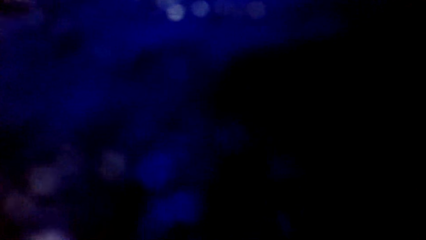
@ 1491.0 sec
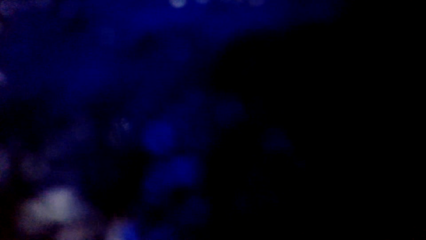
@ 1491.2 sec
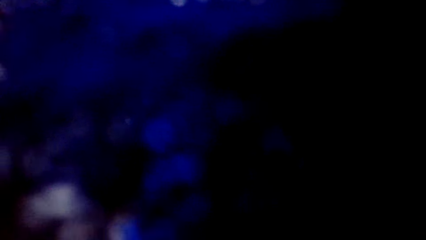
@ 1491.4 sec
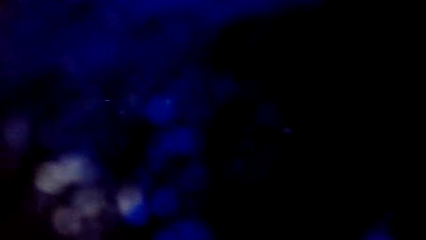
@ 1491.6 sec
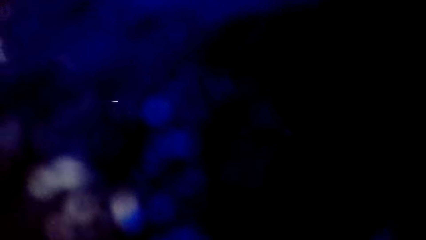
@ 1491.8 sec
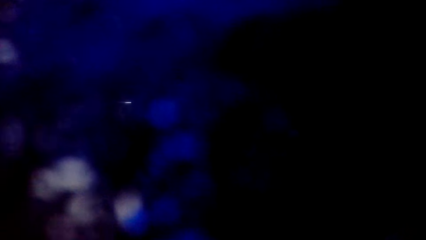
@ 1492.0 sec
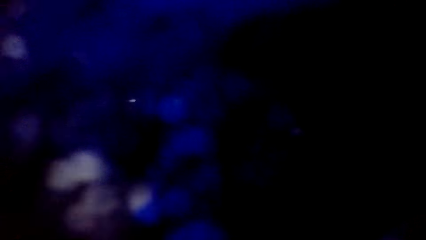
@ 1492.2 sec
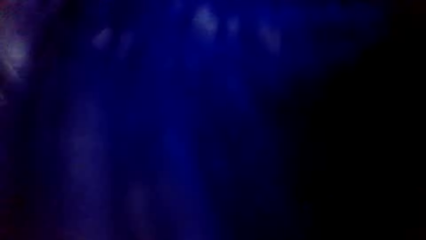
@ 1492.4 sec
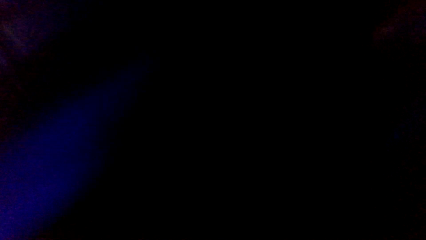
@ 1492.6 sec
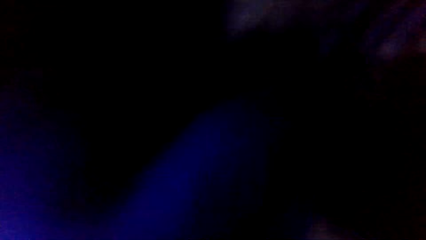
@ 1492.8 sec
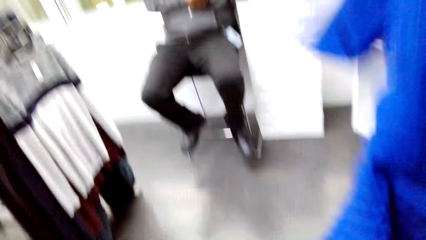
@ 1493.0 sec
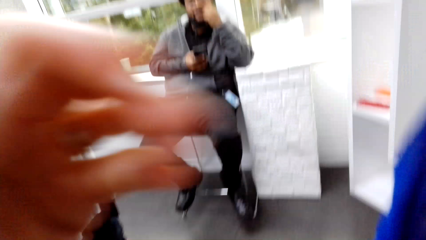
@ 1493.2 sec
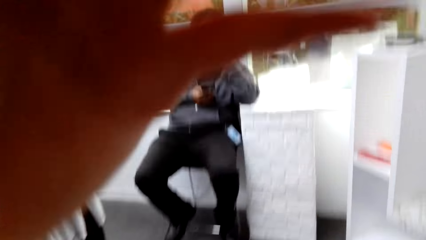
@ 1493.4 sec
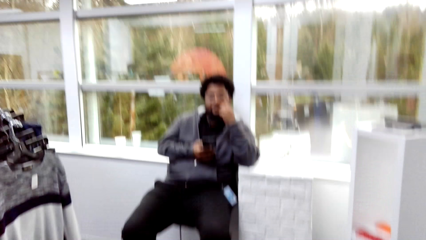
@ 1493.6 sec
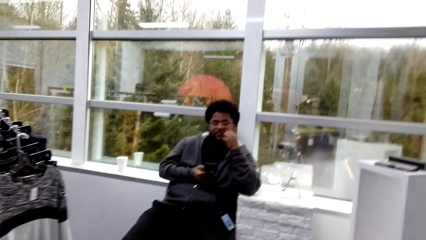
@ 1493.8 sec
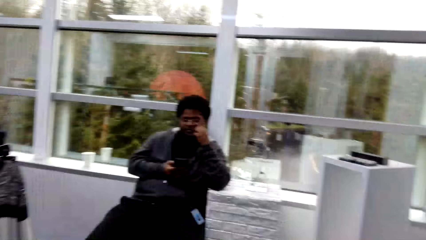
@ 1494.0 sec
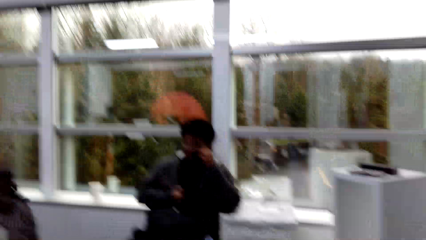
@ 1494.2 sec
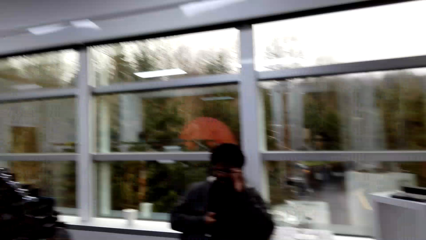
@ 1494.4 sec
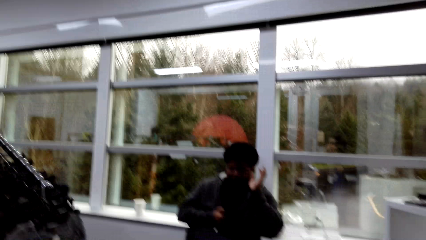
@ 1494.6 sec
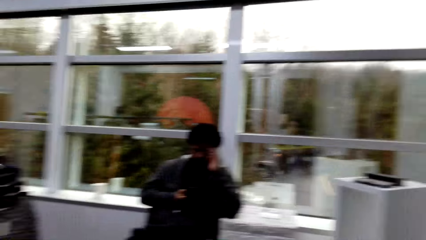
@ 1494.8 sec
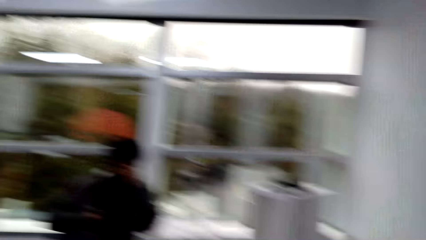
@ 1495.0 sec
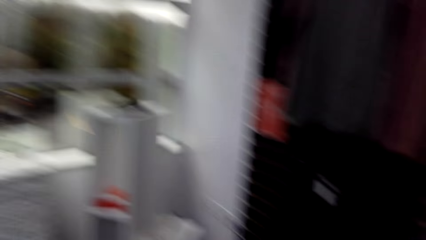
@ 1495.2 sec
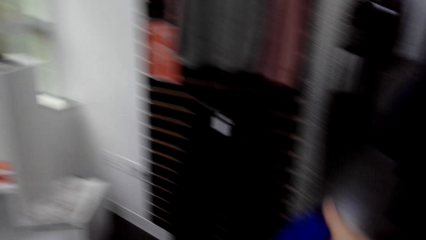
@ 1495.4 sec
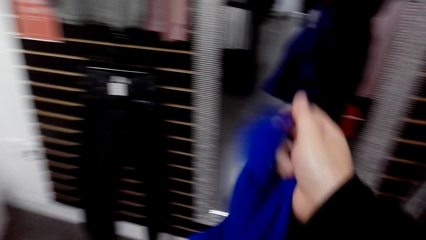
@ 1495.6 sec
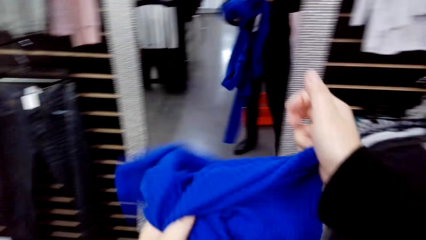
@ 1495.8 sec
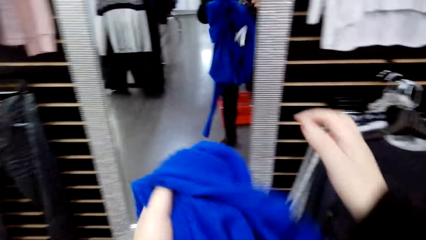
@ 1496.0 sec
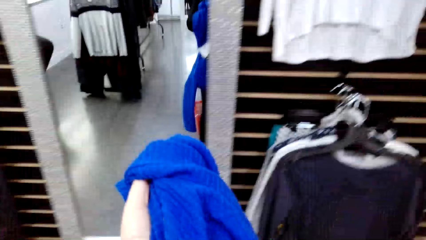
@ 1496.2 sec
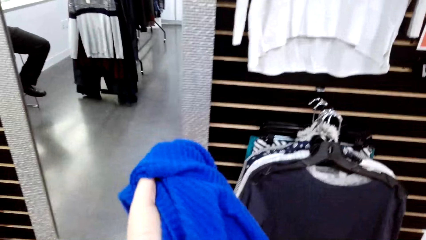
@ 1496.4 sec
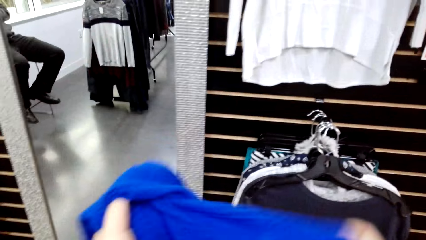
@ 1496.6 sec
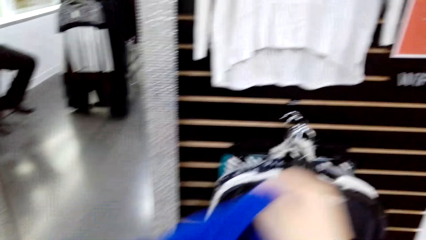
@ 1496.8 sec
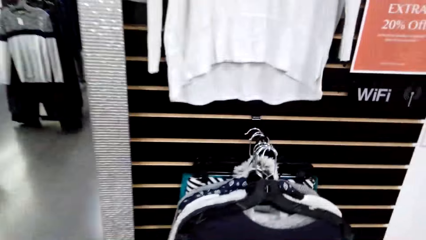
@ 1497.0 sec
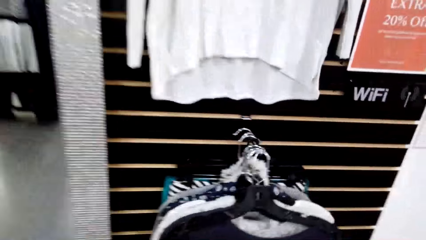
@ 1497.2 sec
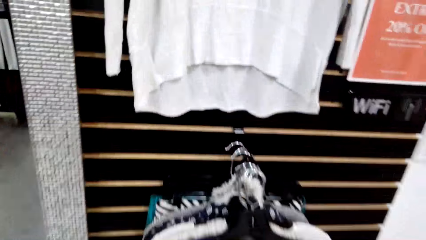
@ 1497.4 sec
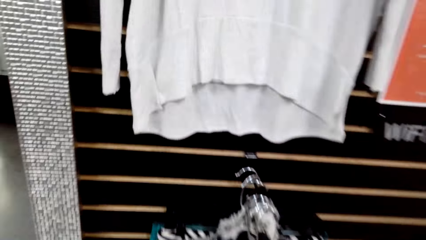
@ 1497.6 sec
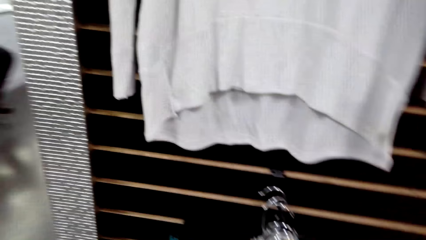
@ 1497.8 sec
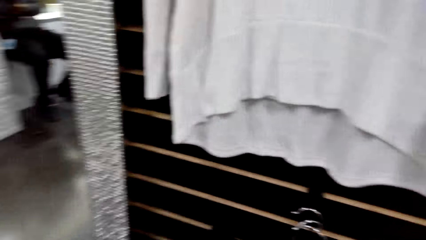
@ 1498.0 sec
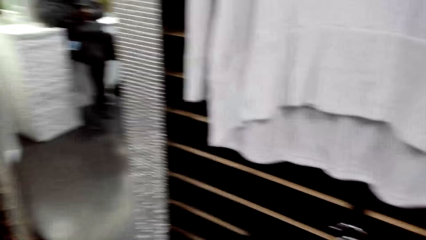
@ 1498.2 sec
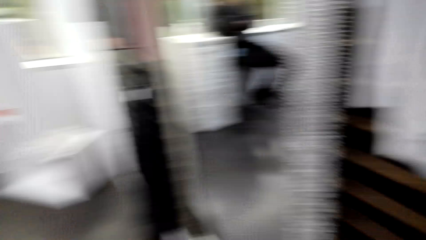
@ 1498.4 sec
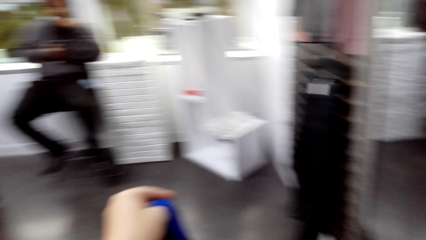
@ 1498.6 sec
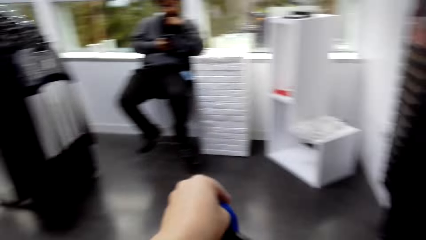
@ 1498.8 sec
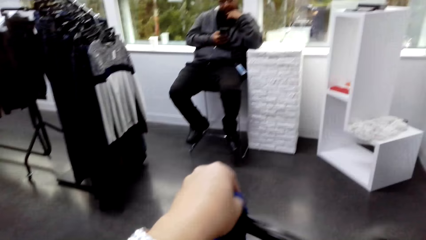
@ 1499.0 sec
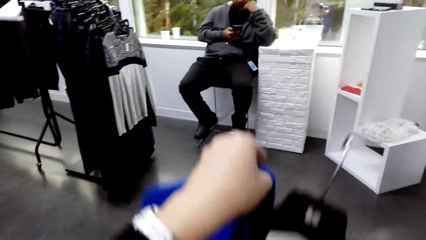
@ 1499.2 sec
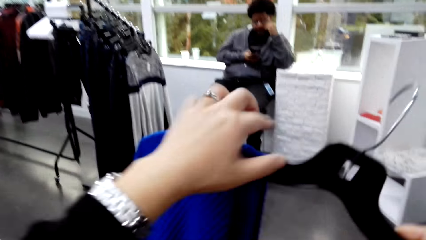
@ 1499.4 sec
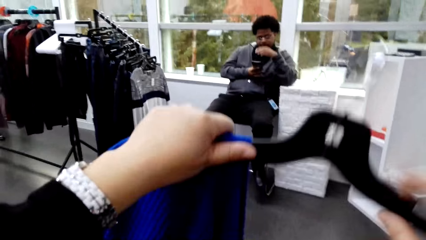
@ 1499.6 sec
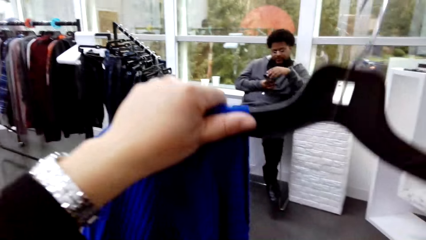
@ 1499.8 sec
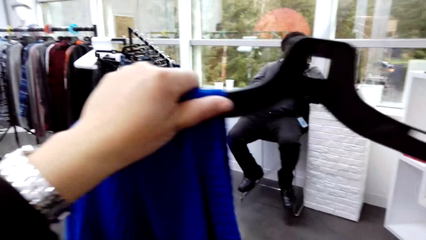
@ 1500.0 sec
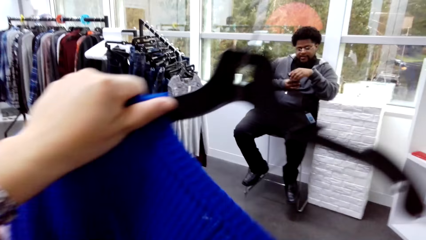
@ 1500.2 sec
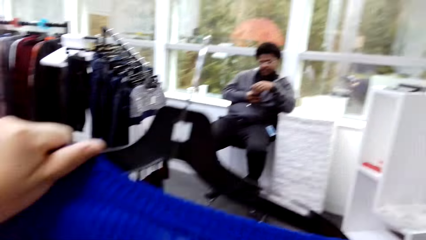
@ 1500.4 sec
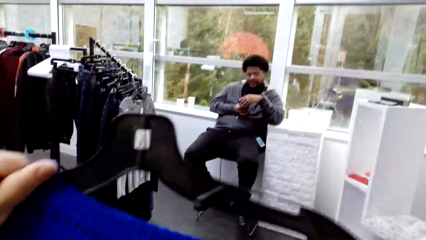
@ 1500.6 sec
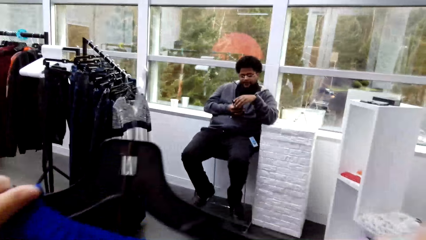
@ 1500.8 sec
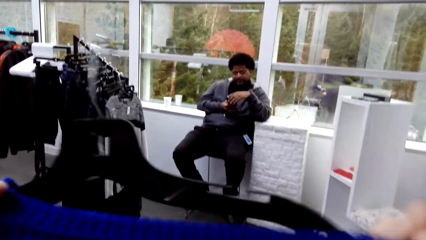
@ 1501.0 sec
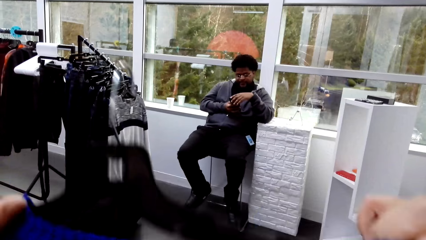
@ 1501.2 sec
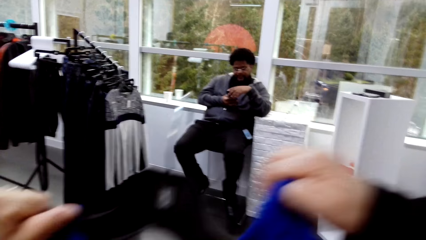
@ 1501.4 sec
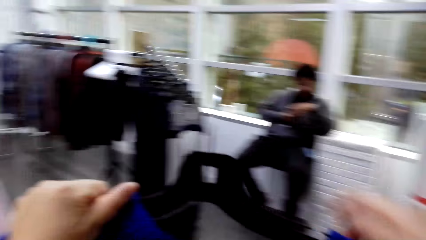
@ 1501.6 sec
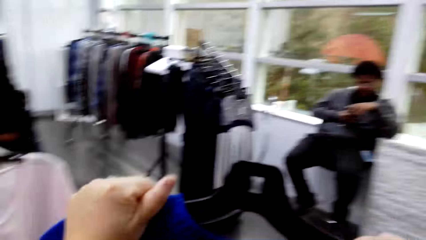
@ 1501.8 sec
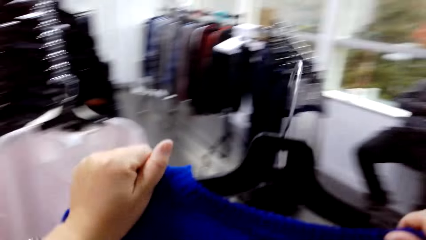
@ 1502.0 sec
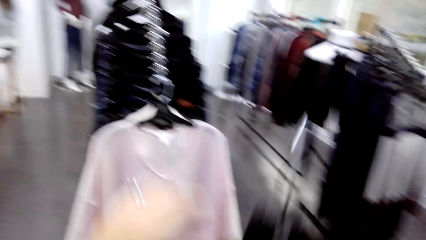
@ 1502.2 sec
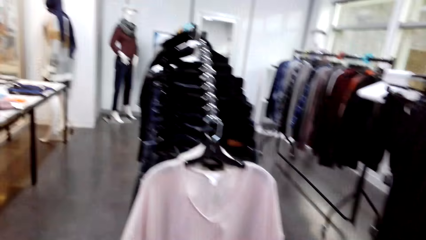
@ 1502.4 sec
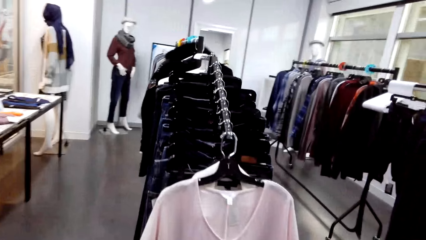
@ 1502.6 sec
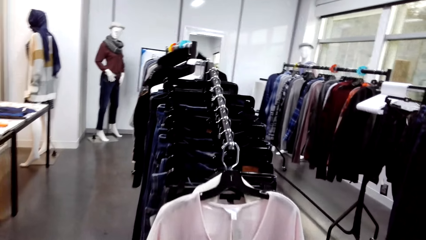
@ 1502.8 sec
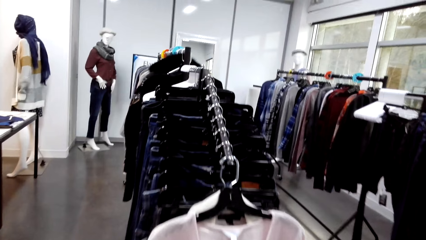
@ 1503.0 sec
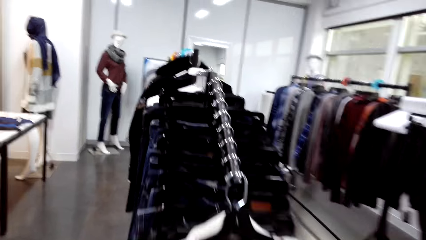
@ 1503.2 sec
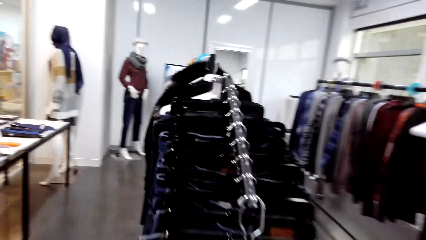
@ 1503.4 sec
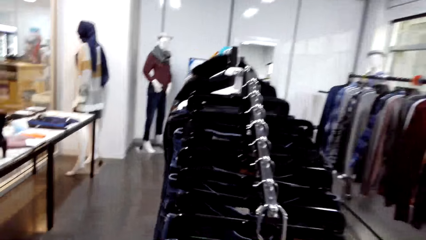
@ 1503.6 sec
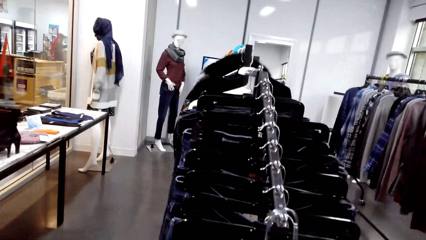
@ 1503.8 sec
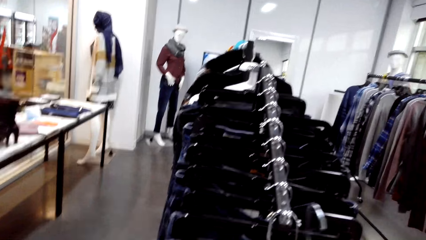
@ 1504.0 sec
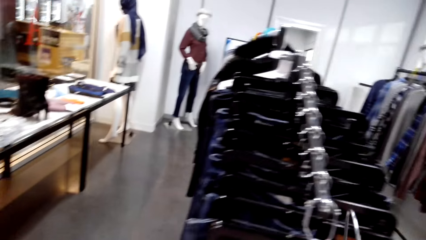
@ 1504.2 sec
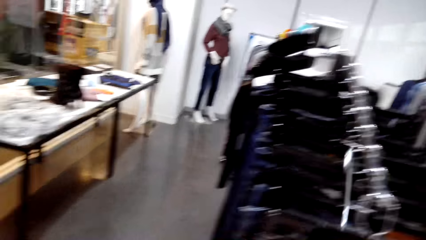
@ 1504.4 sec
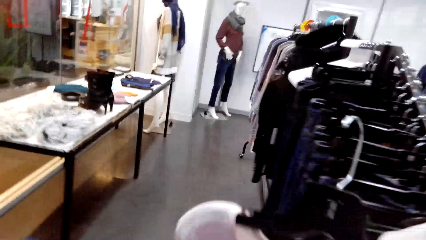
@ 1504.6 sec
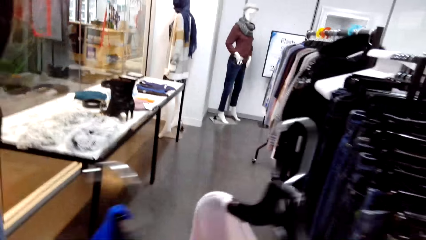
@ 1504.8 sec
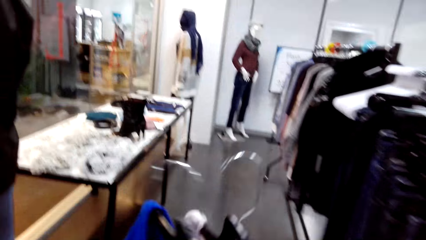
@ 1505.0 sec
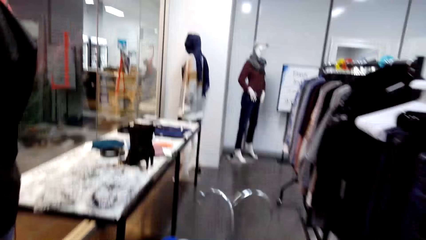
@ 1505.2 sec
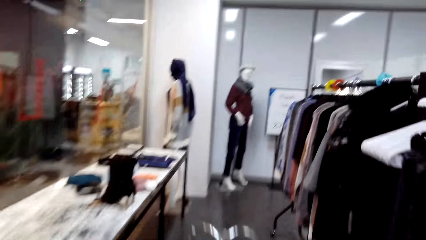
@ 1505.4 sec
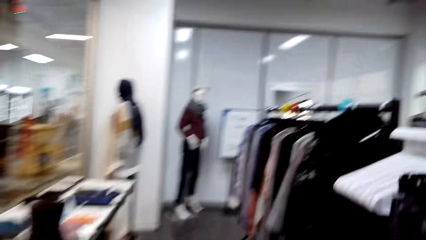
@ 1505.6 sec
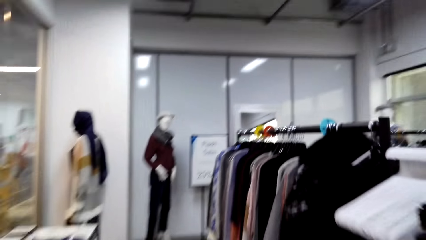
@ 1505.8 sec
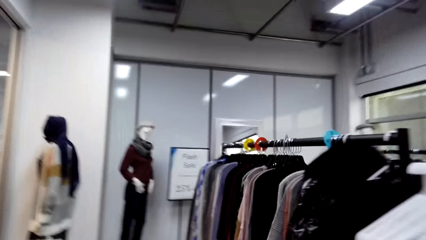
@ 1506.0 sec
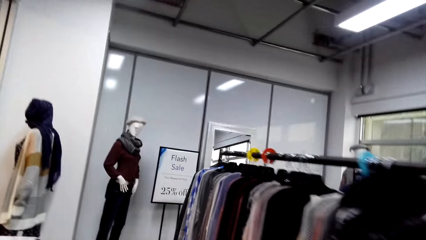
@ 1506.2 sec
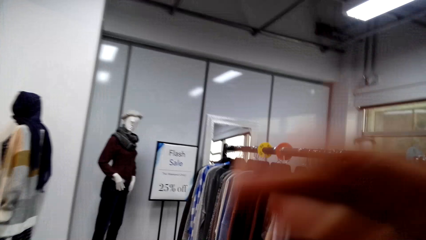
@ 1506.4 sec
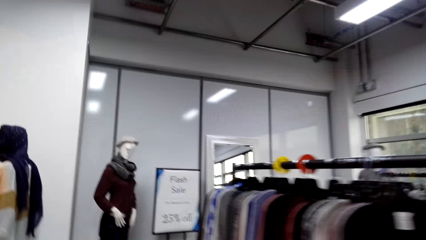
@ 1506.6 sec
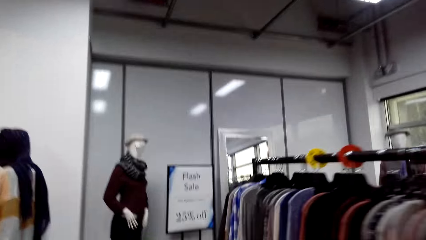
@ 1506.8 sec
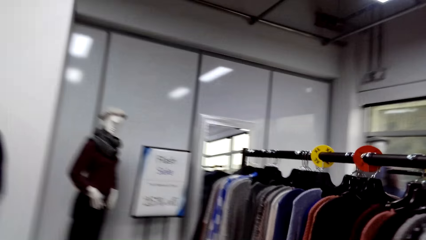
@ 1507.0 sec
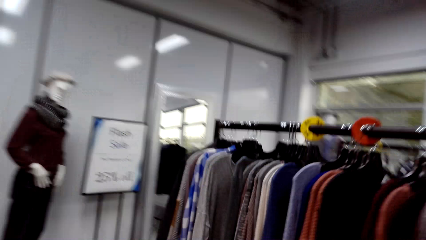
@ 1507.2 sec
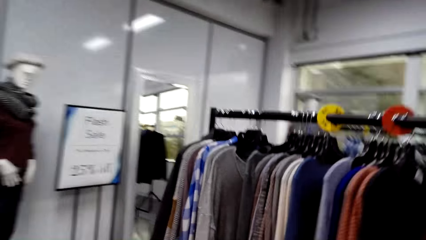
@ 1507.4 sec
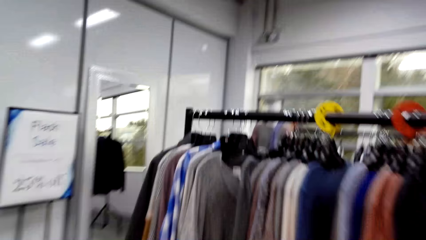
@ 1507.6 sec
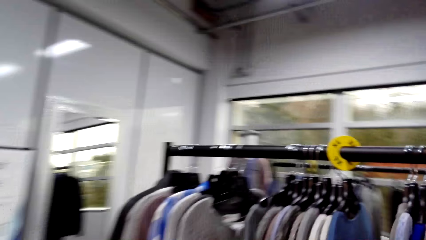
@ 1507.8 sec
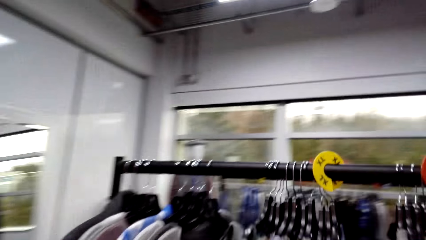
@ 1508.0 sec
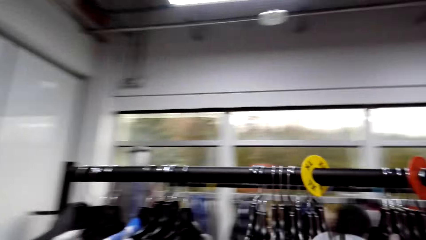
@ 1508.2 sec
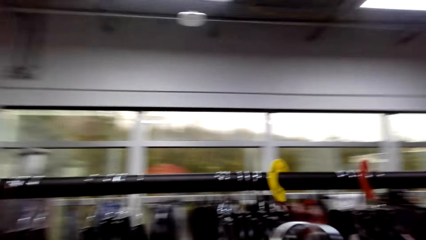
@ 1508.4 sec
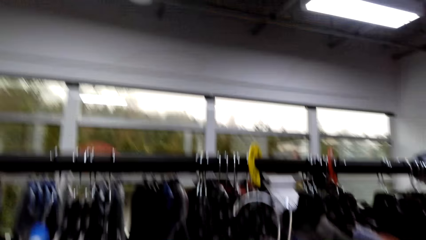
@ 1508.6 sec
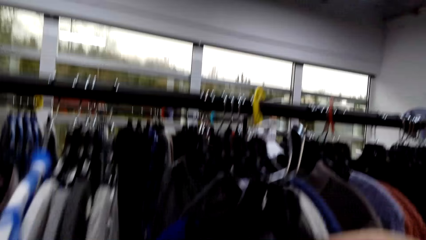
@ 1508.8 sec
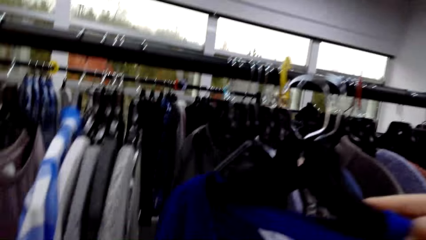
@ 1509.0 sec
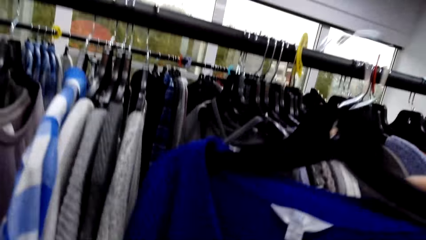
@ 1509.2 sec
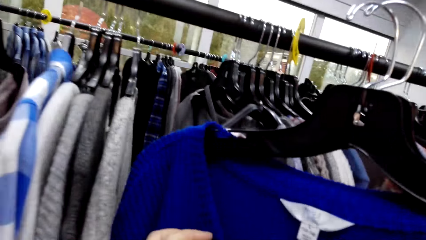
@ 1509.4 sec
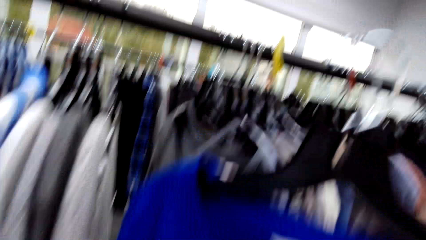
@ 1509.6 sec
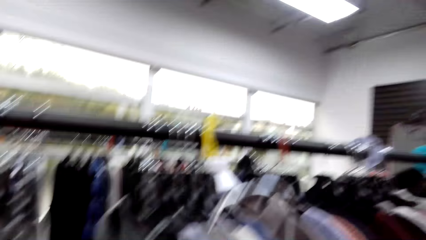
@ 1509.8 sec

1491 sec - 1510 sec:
The camera wearer touches the cloth on the hand. They put the cloth on a hanger. They pick up the hanger on the hanger holder. They walk along the hanger holder.
